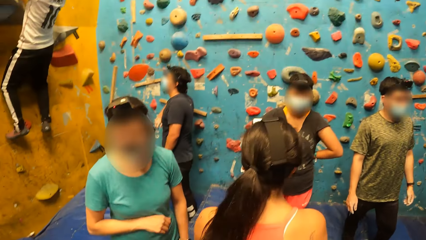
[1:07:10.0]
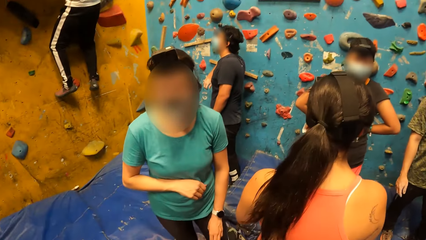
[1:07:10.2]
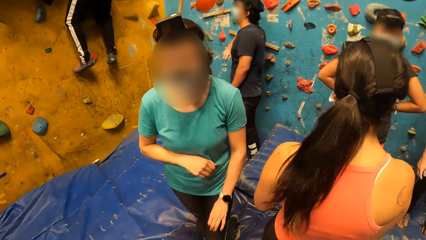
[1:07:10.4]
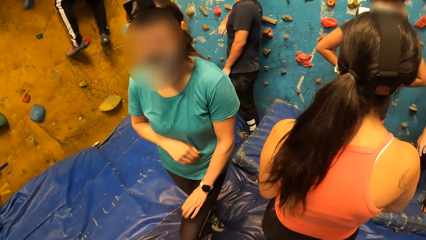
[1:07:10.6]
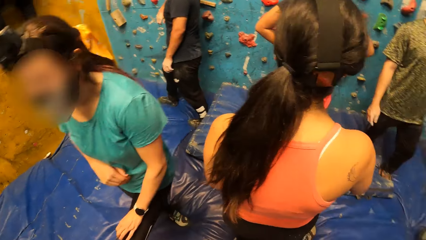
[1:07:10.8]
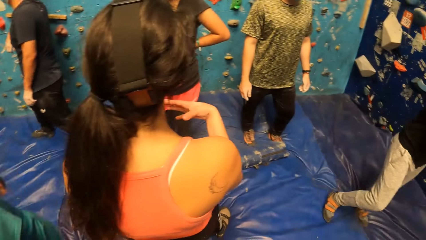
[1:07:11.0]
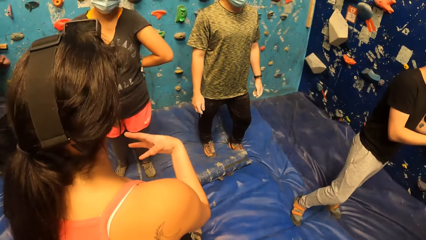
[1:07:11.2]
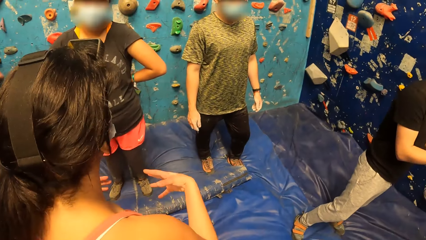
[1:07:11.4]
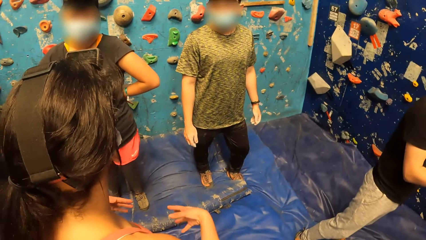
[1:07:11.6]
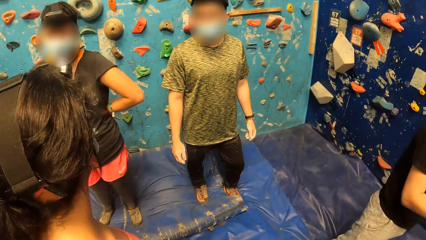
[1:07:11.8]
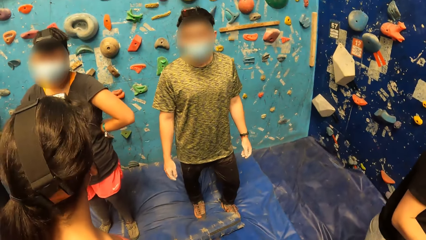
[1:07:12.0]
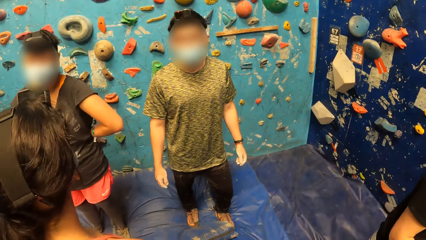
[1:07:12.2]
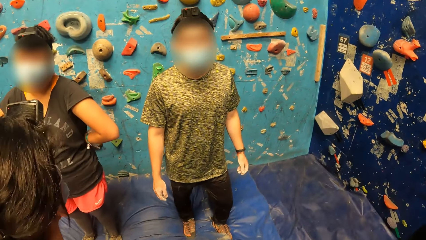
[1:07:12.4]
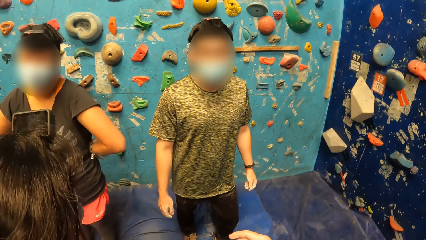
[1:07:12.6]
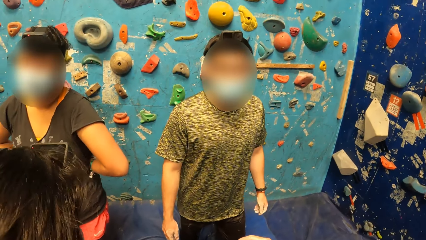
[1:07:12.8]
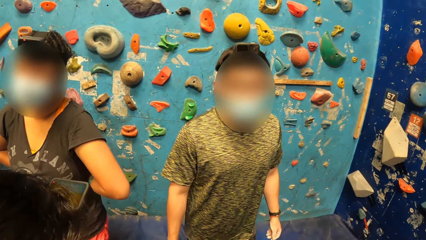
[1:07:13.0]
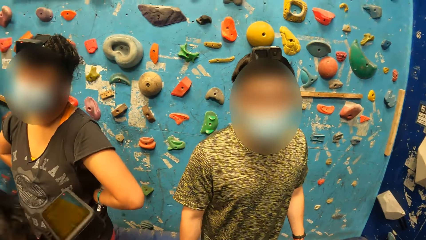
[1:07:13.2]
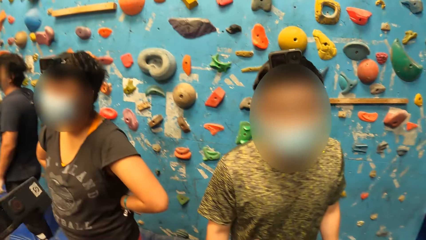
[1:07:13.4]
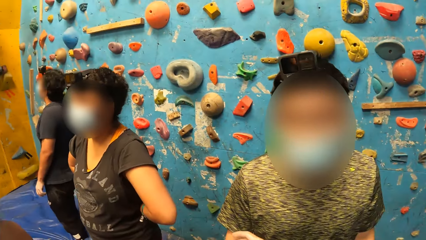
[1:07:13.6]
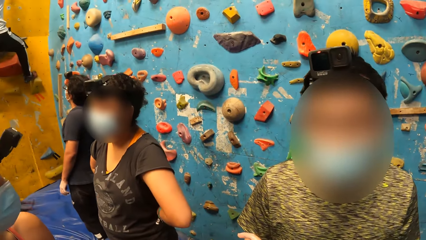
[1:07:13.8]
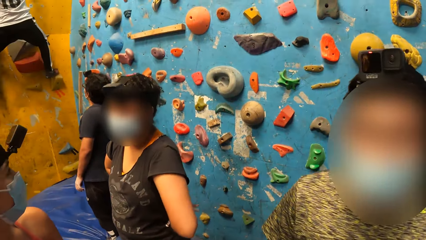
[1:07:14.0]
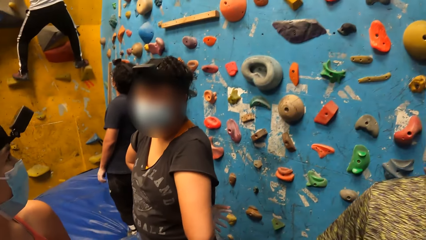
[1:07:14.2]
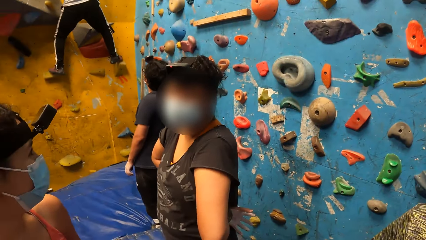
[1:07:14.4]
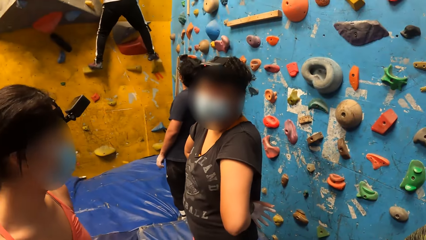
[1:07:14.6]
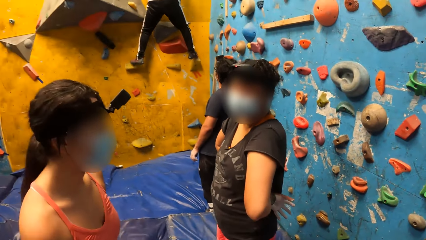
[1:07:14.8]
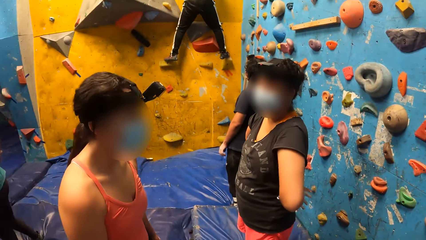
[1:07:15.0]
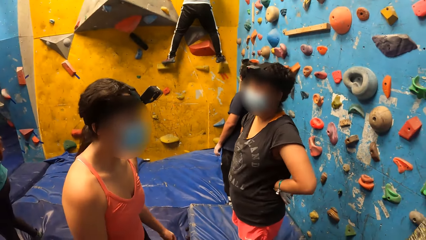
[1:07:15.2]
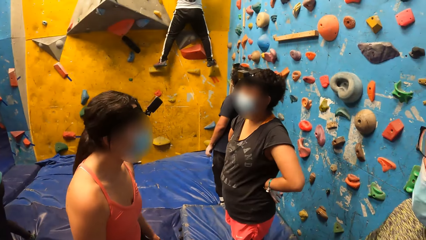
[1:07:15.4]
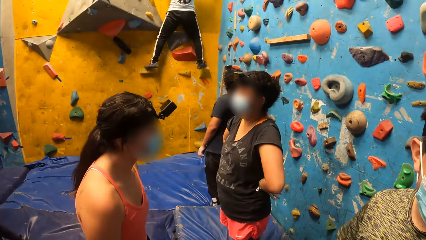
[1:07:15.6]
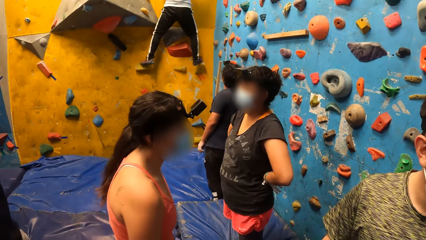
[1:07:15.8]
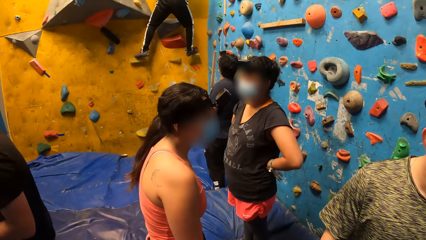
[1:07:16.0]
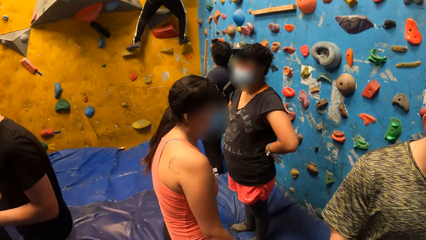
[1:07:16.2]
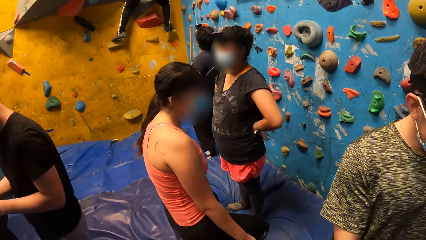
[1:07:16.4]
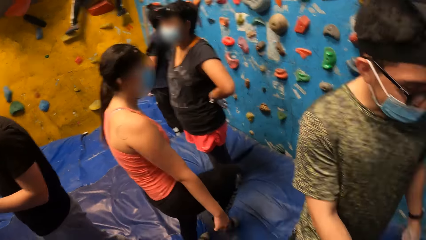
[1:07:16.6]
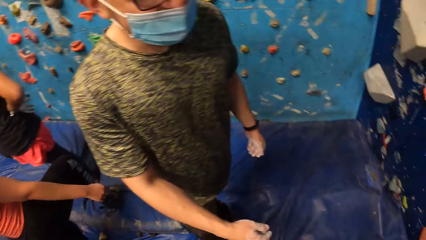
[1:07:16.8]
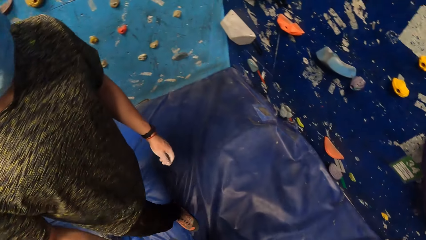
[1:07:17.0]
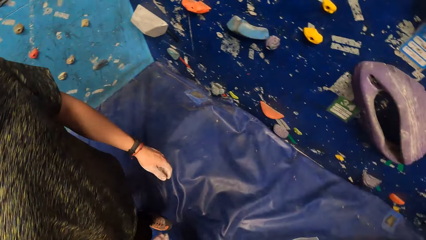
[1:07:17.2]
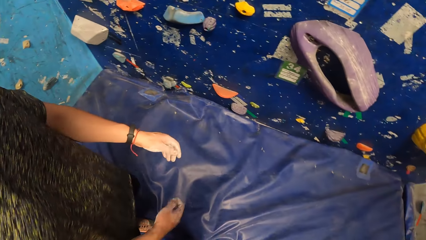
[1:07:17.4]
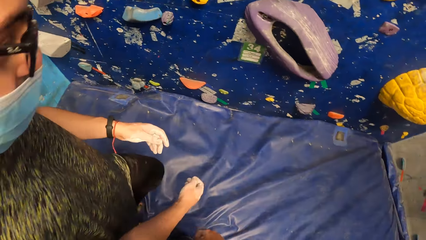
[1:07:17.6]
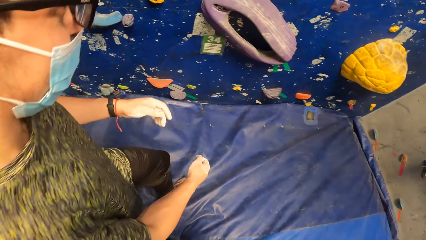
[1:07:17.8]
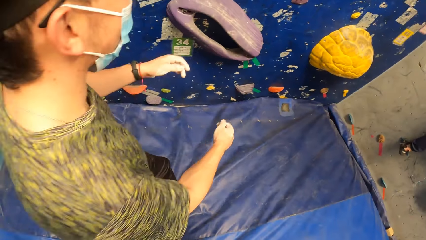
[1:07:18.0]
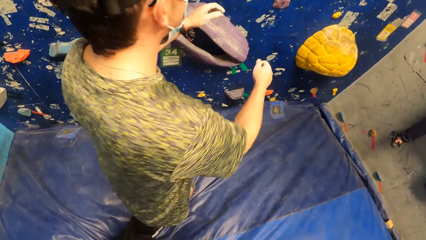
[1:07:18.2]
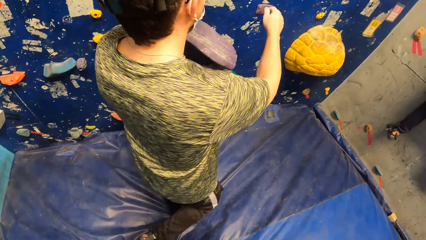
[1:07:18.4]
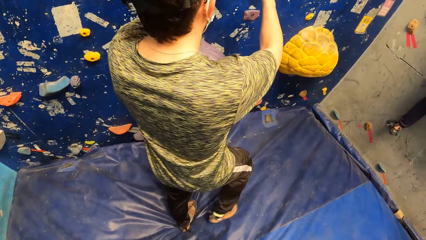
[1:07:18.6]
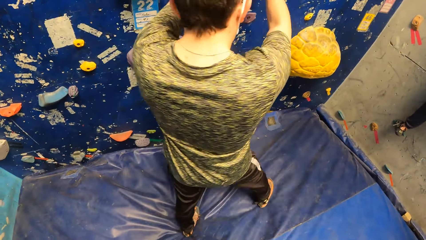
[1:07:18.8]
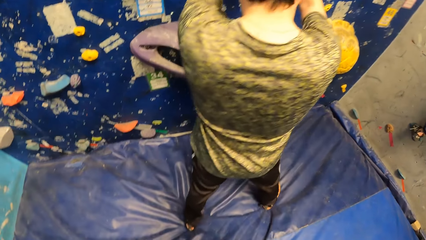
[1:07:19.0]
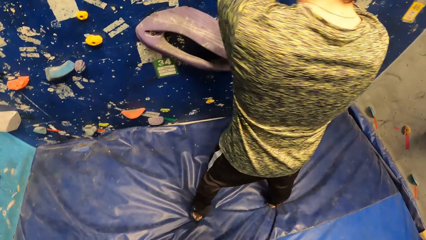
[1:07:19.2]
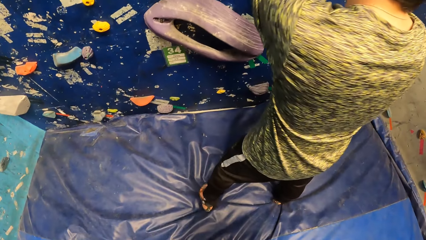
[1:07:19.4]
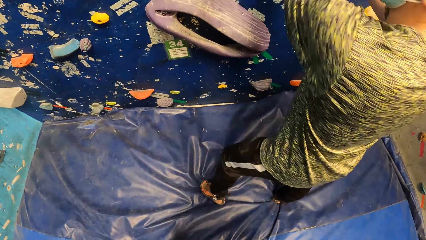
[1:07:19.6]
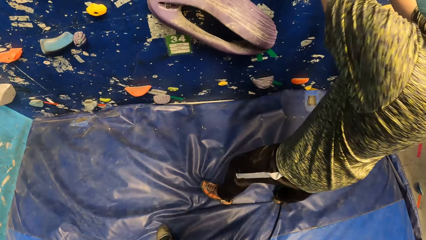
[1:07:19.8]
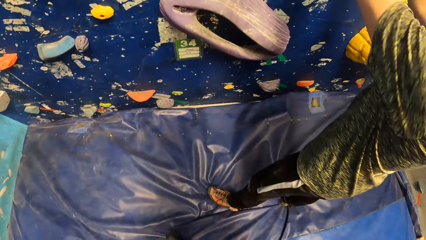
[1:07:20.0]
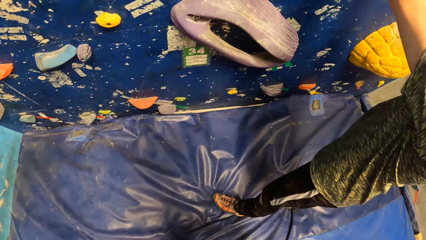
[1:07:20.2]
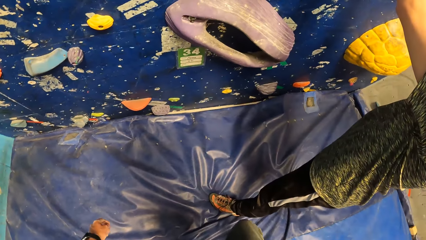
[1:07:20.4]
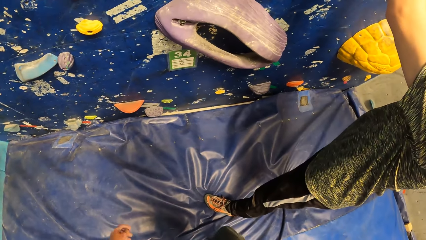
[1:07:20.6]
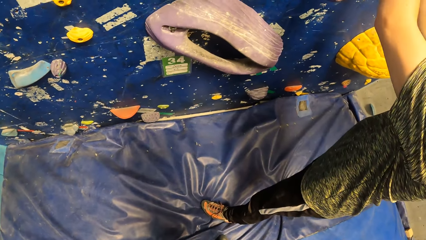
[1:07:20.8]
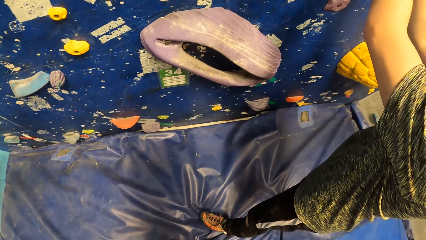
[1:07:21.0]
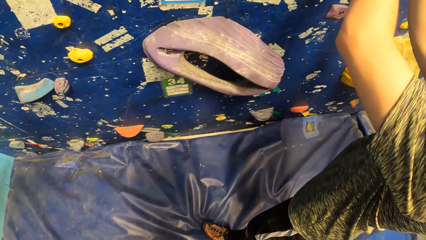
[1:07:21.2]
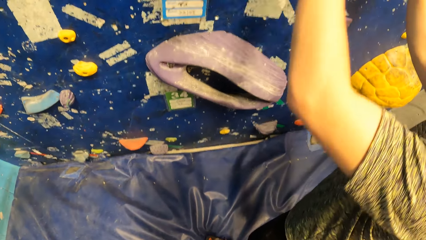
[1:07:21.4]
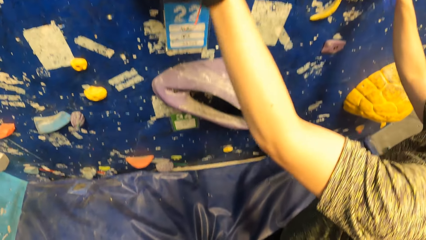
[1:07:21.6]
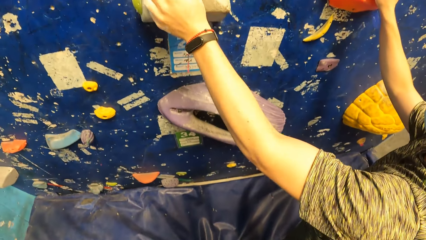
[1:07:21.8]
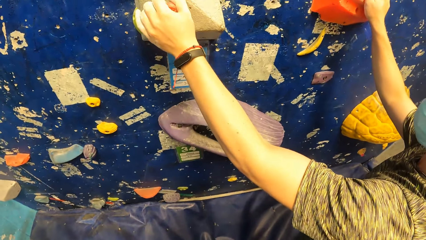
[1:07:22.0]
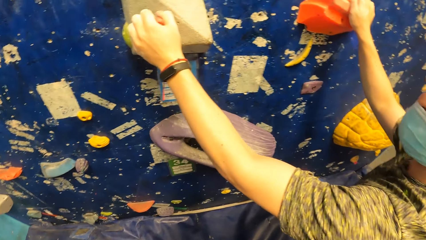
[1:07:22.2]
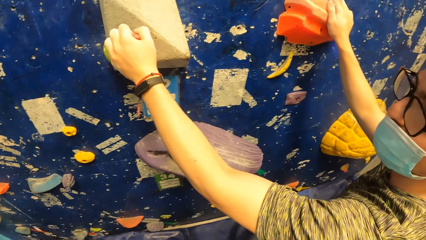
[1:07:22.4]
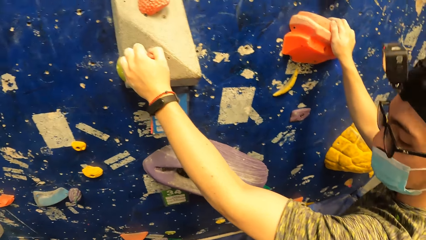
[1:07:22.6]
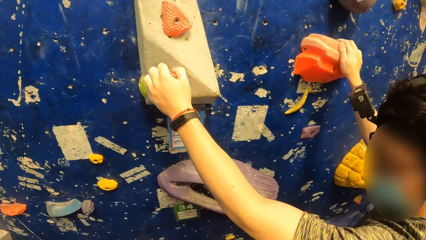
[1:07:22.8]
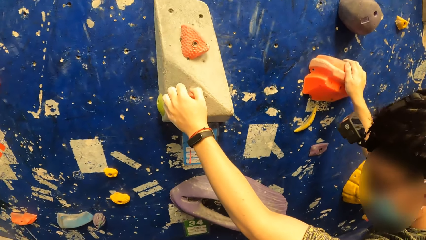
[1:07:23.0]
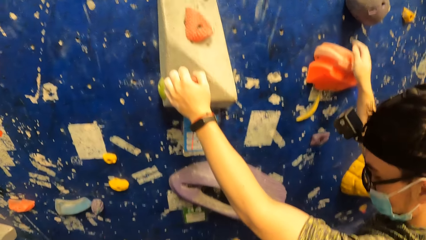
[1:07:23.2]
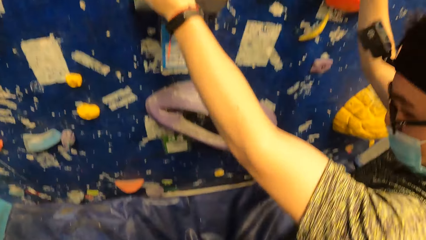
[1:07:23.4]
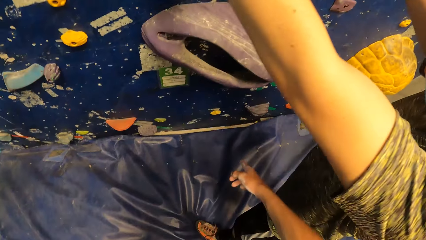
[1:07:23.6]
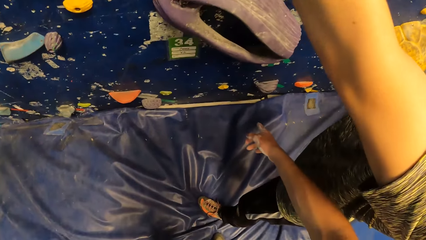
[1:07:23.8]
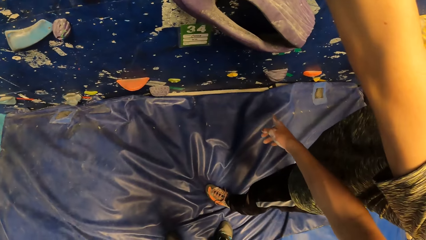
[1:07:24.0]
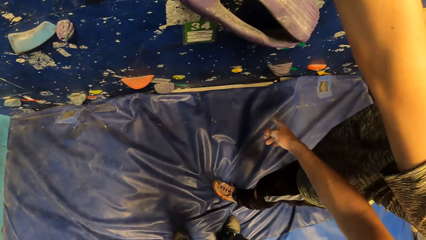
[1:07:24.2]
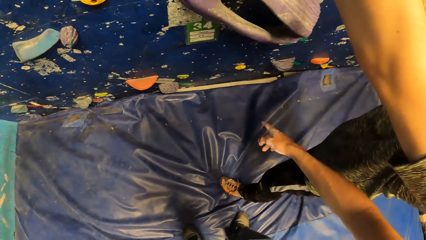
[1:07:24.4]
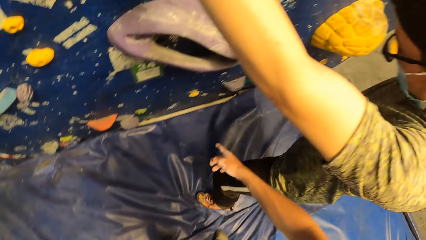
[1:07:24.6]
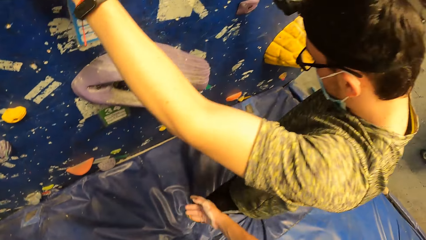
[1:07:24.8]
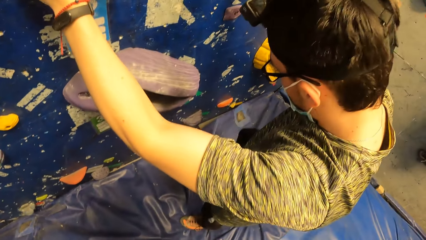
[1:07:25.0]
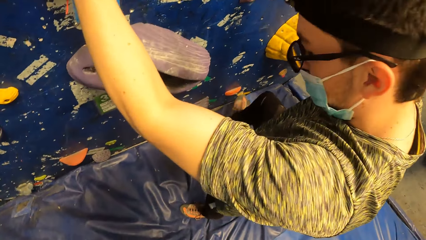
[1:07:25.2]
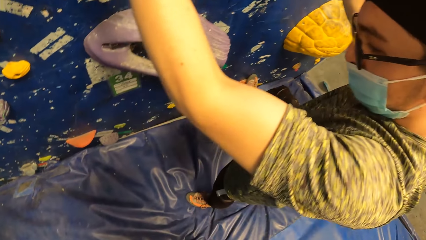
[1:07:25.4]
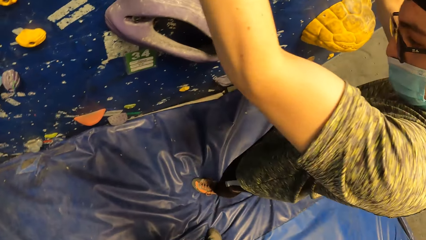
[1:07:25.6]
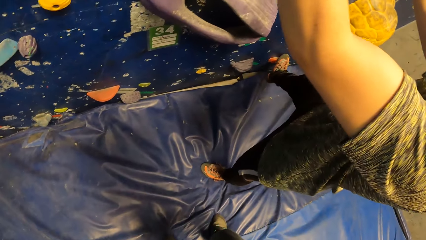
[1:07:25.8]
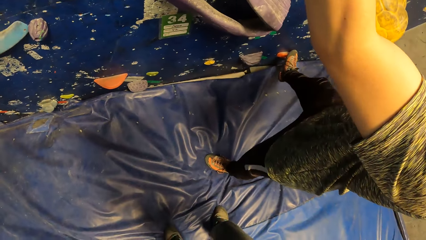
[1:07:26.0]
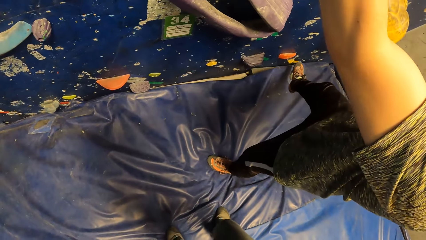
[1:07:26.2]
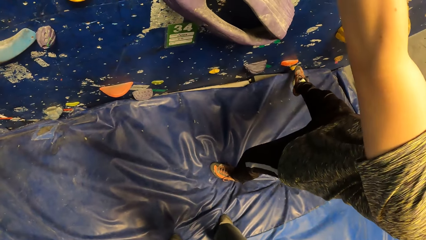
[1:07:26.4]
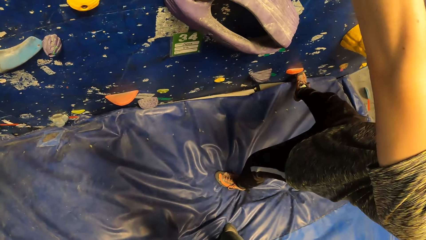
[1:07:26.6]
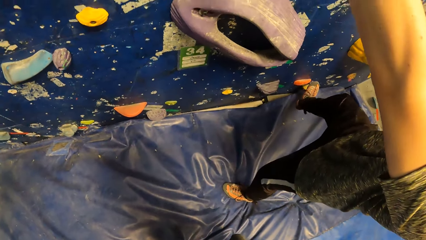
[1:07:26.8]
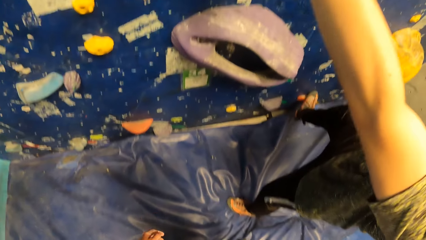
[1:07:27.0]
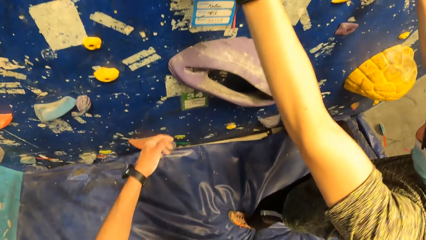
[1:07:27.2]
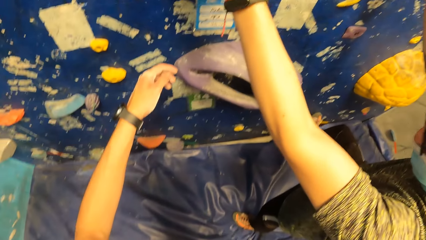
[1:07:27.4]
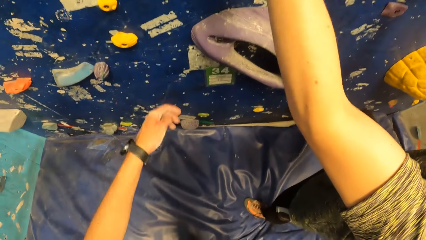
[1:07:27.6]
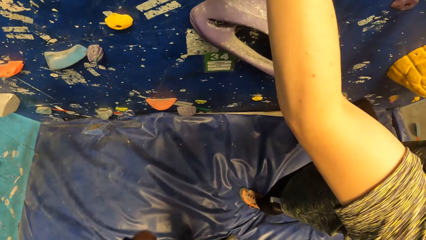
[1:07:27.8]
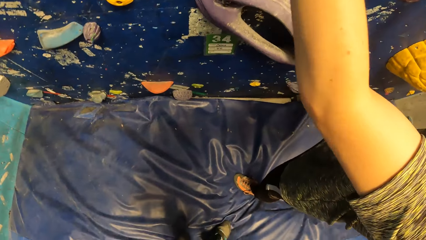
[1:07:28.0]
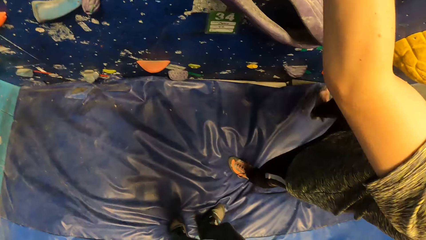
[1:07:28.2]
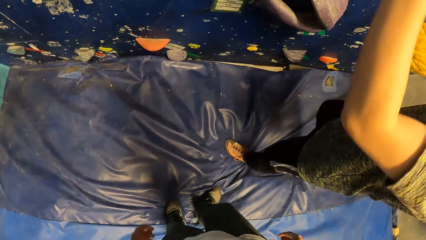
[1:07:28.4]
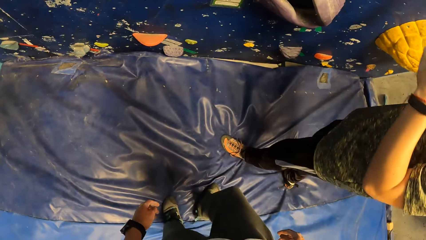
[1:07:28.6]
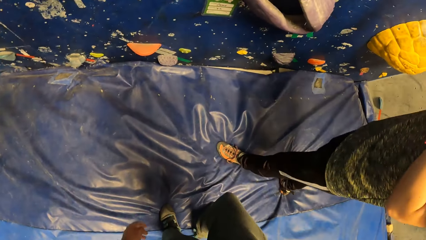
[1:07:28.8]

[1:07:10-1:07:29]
The camera wearer looks around in the training room. They walk towards a climber. They look around in the training room. The climber walks towards a wall. The climber places his left hand on a crimp on the bouldering wall. The camera wearer points towards the wall. The climber places his right leg on a crimp on the bouldering wall. The camera wearer adjusts their hand.
